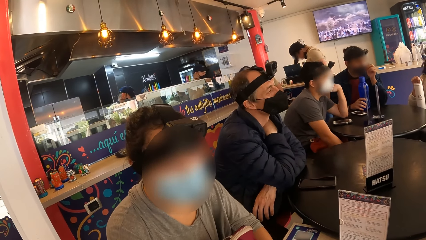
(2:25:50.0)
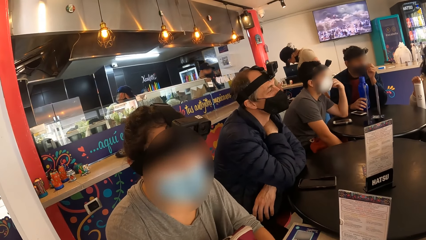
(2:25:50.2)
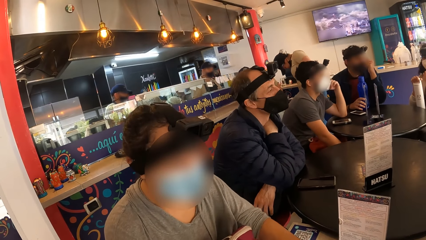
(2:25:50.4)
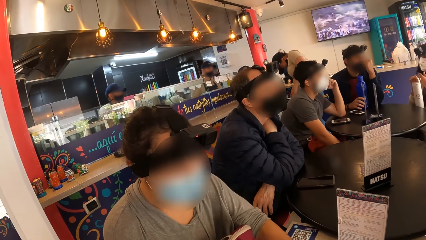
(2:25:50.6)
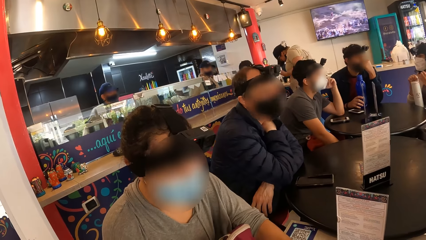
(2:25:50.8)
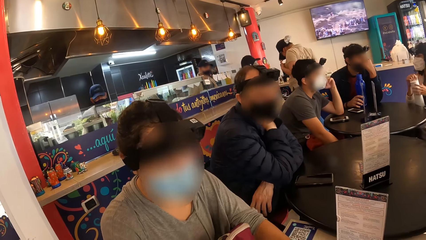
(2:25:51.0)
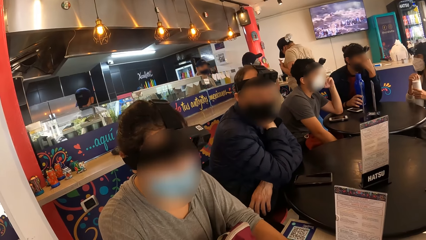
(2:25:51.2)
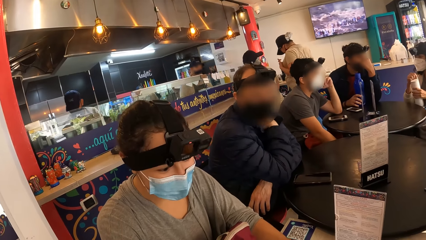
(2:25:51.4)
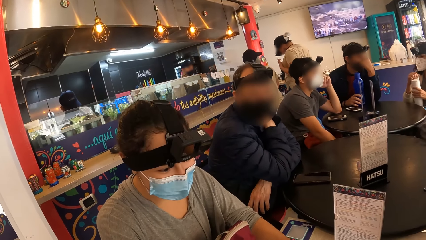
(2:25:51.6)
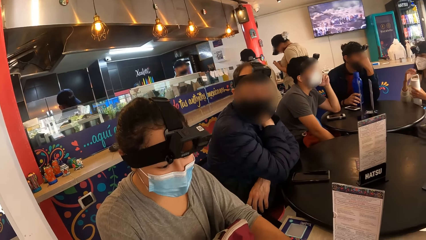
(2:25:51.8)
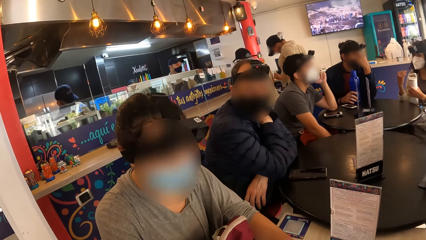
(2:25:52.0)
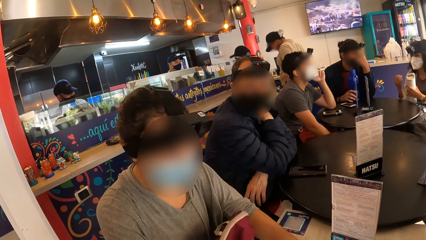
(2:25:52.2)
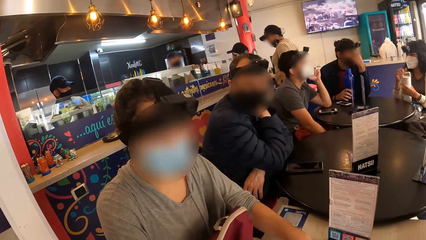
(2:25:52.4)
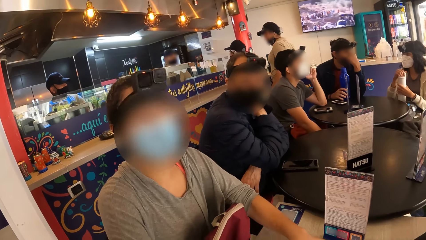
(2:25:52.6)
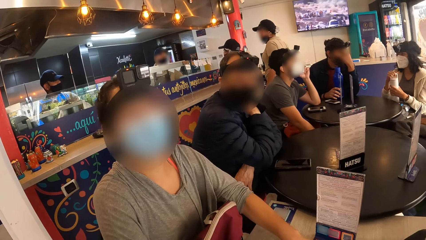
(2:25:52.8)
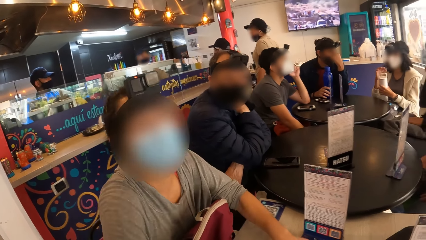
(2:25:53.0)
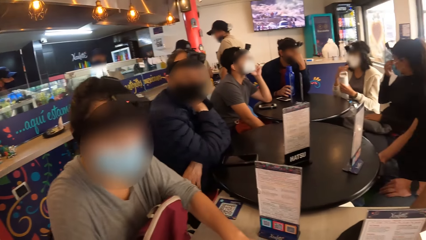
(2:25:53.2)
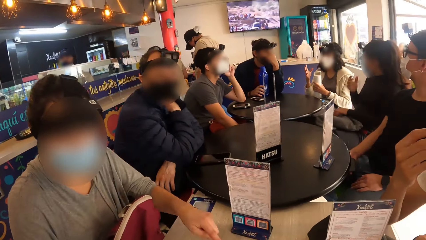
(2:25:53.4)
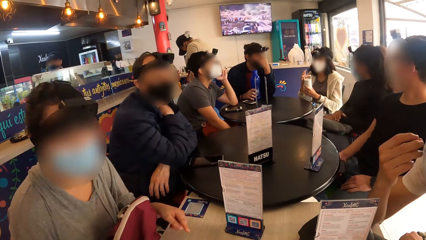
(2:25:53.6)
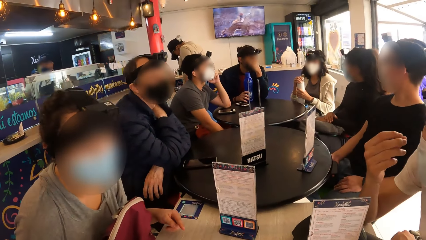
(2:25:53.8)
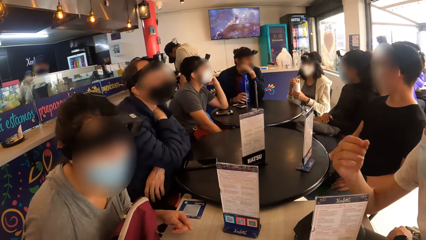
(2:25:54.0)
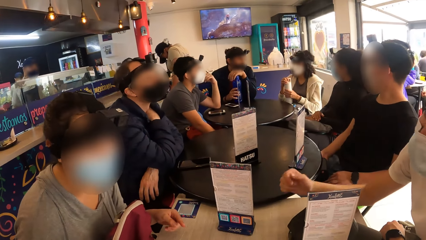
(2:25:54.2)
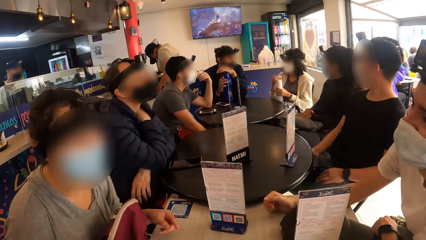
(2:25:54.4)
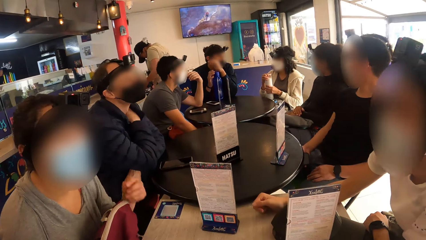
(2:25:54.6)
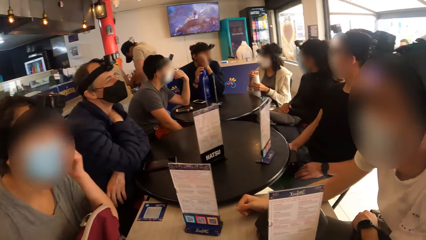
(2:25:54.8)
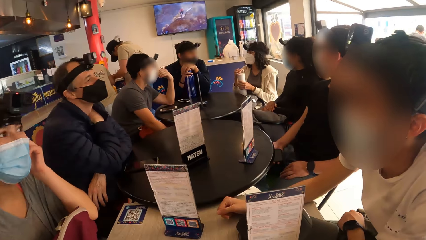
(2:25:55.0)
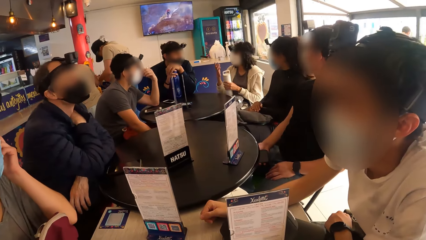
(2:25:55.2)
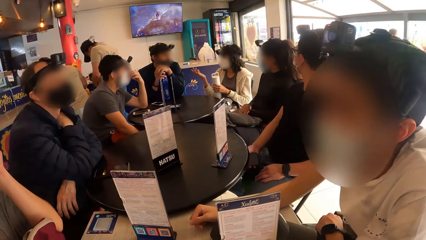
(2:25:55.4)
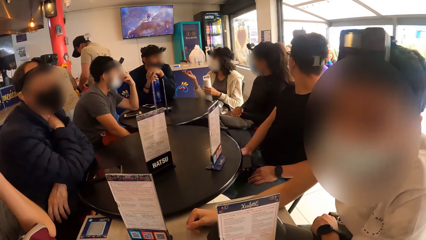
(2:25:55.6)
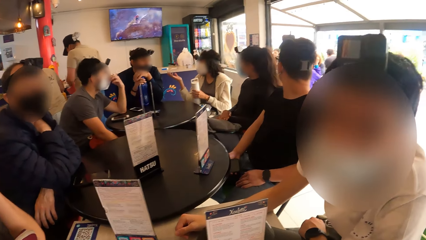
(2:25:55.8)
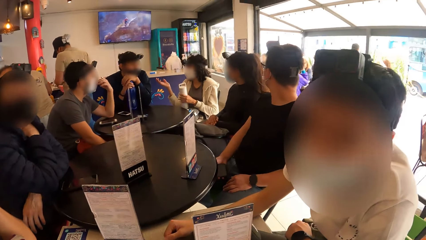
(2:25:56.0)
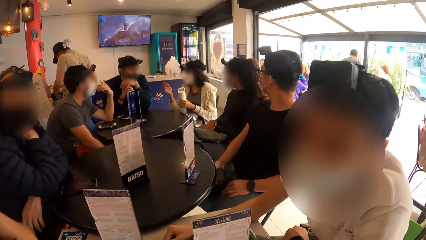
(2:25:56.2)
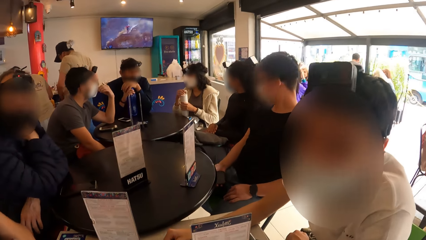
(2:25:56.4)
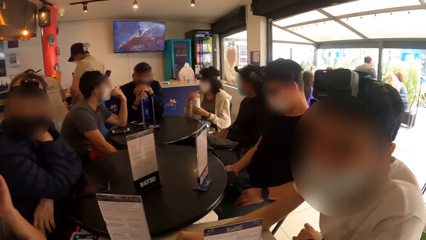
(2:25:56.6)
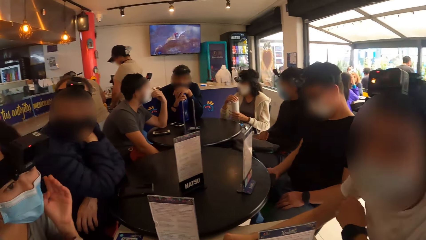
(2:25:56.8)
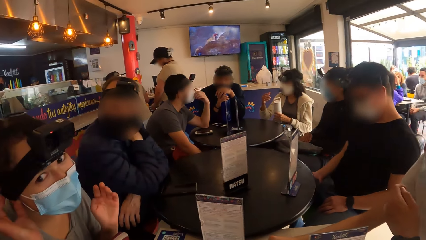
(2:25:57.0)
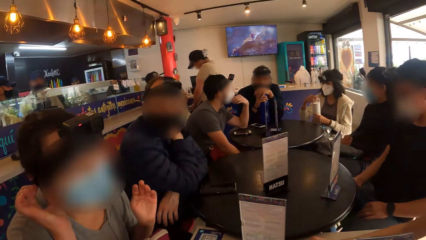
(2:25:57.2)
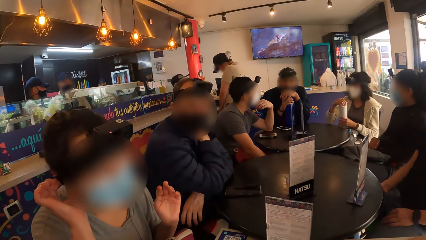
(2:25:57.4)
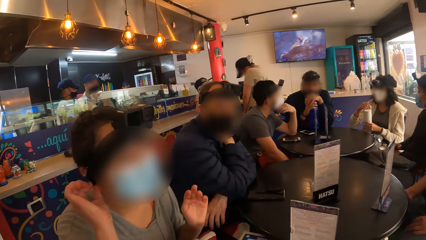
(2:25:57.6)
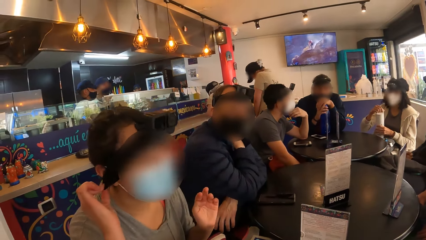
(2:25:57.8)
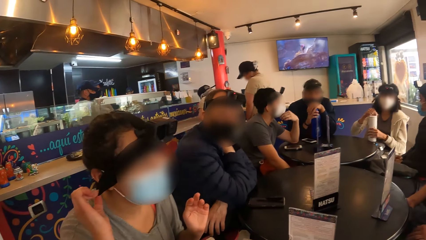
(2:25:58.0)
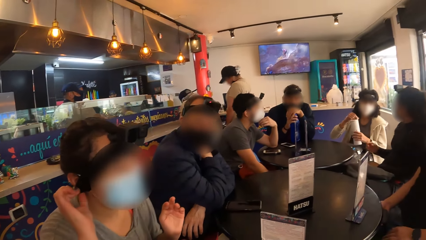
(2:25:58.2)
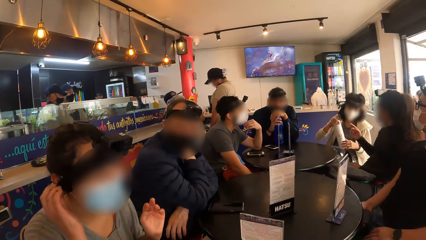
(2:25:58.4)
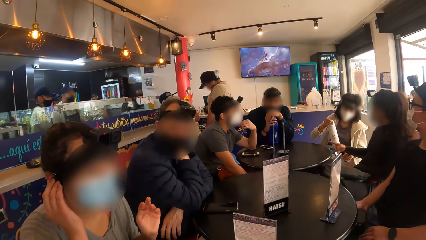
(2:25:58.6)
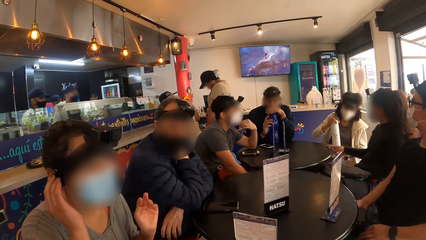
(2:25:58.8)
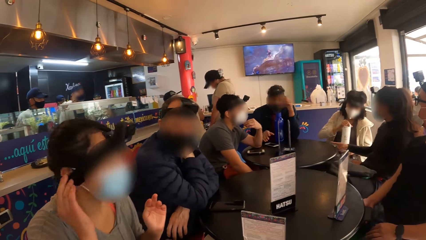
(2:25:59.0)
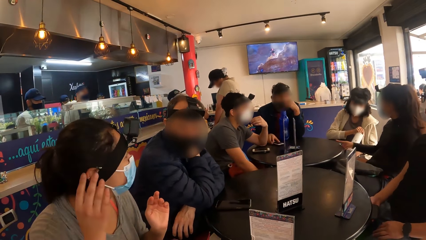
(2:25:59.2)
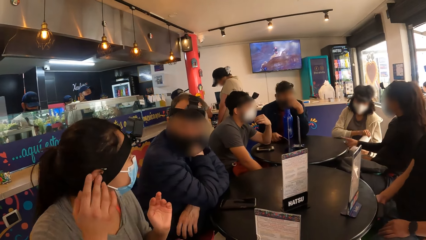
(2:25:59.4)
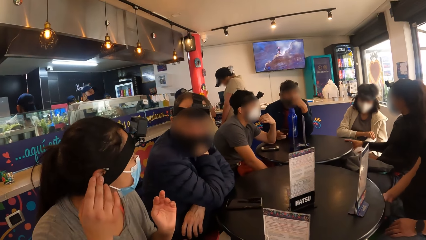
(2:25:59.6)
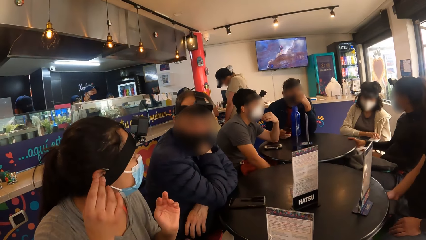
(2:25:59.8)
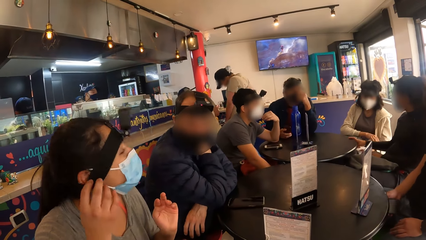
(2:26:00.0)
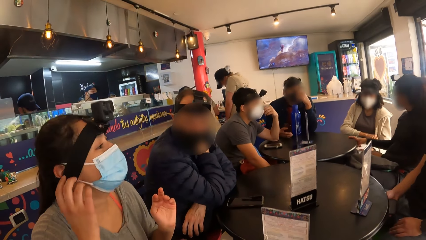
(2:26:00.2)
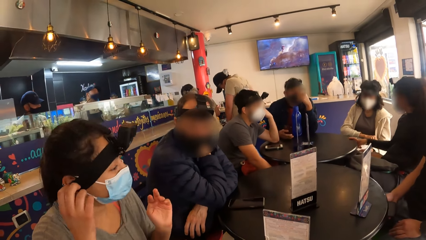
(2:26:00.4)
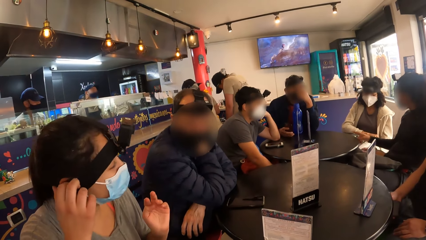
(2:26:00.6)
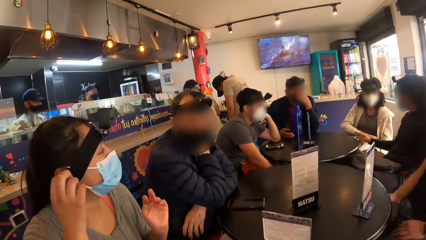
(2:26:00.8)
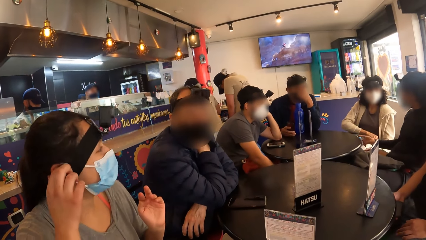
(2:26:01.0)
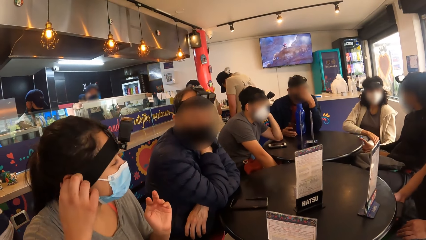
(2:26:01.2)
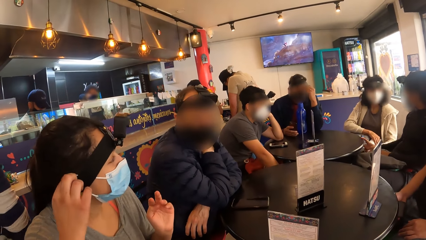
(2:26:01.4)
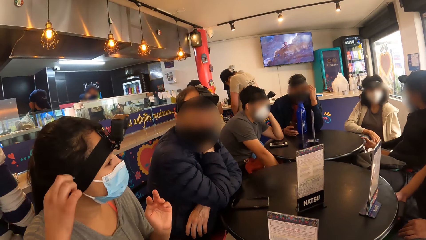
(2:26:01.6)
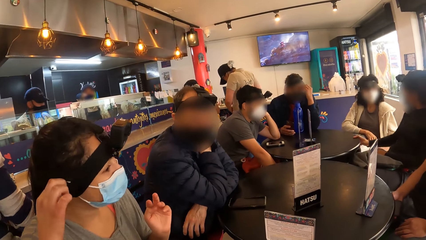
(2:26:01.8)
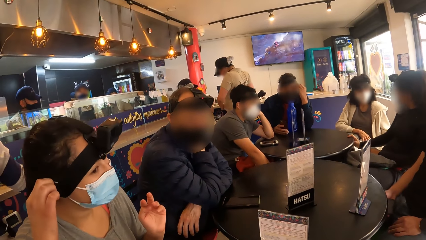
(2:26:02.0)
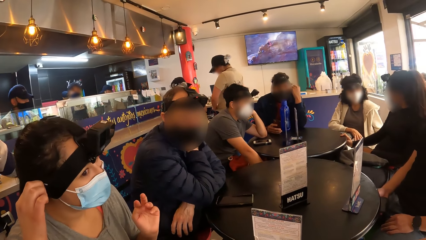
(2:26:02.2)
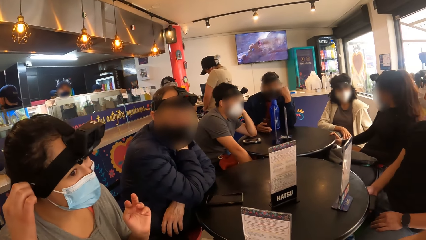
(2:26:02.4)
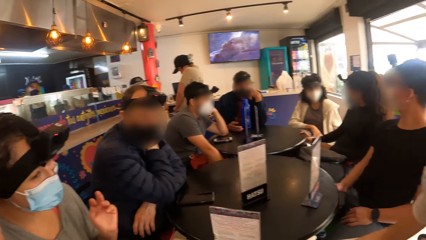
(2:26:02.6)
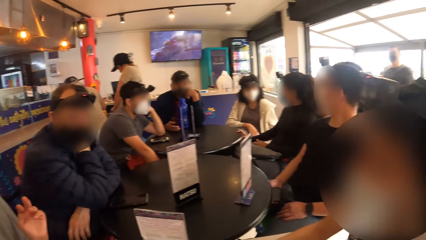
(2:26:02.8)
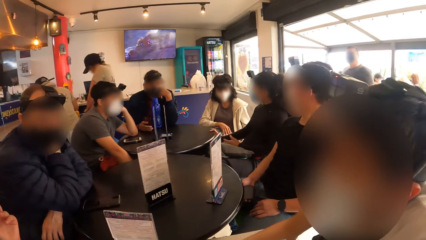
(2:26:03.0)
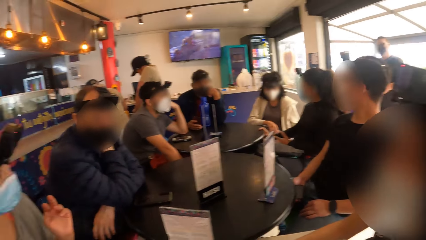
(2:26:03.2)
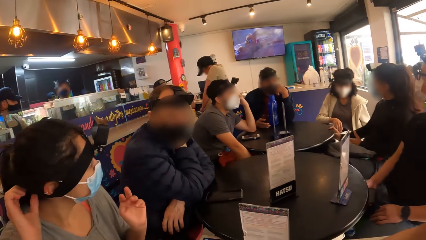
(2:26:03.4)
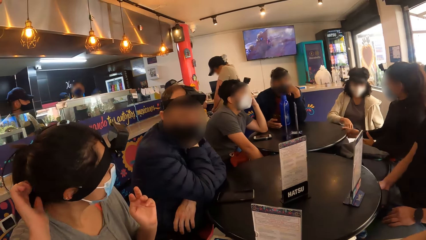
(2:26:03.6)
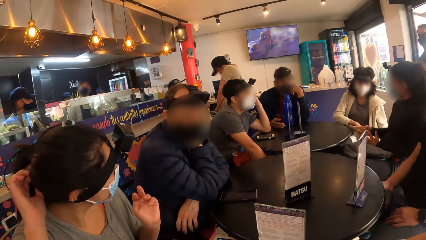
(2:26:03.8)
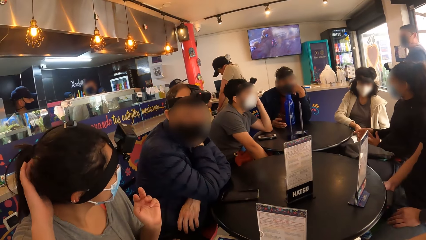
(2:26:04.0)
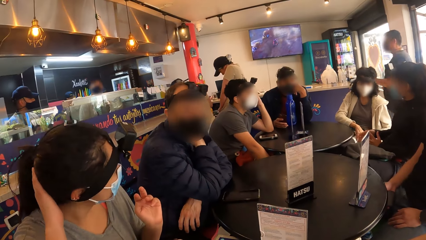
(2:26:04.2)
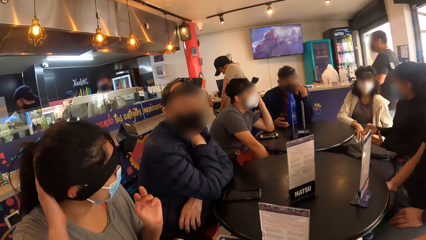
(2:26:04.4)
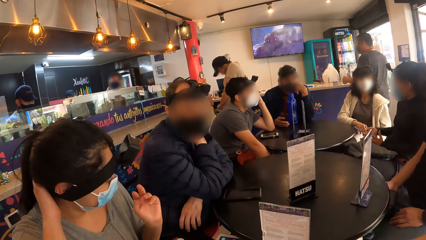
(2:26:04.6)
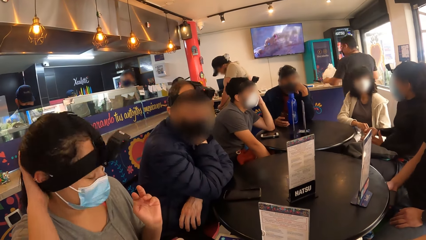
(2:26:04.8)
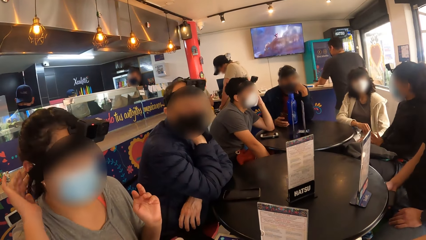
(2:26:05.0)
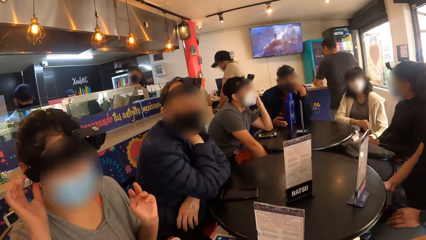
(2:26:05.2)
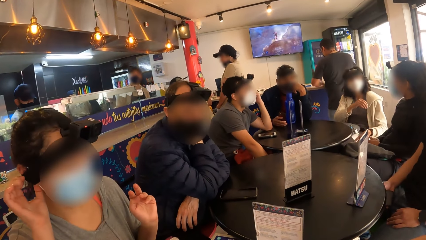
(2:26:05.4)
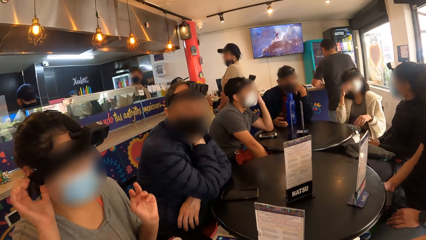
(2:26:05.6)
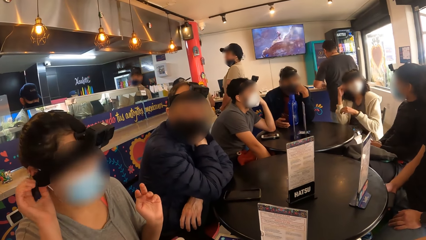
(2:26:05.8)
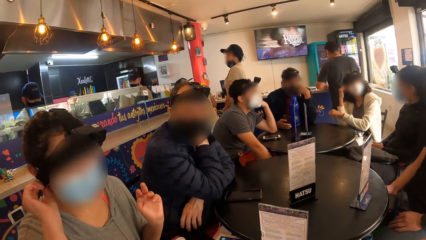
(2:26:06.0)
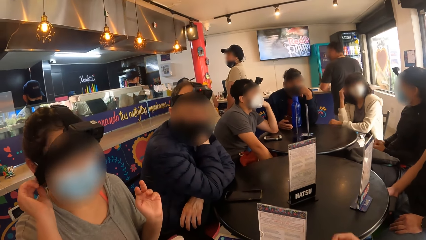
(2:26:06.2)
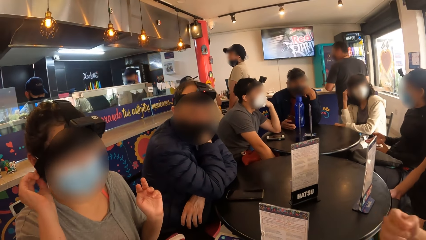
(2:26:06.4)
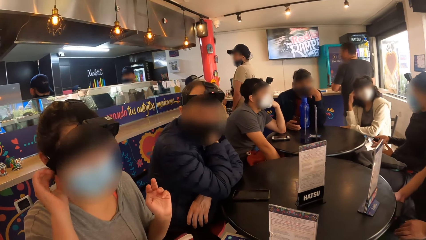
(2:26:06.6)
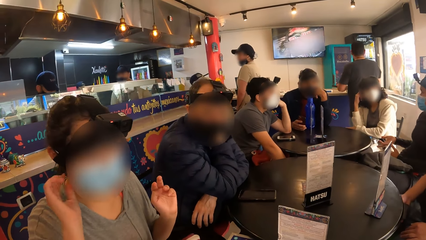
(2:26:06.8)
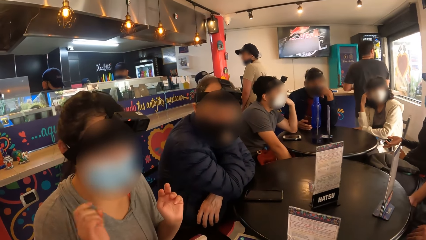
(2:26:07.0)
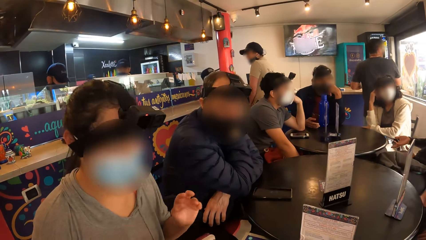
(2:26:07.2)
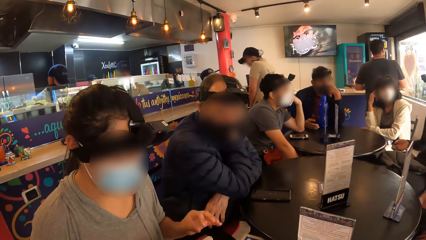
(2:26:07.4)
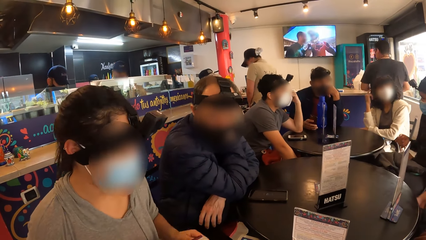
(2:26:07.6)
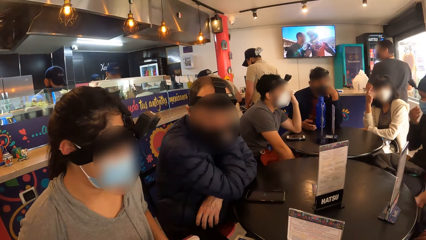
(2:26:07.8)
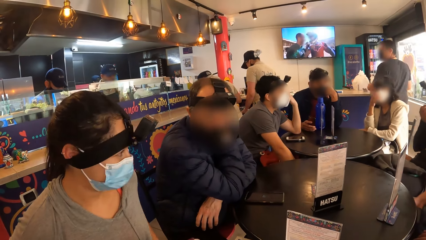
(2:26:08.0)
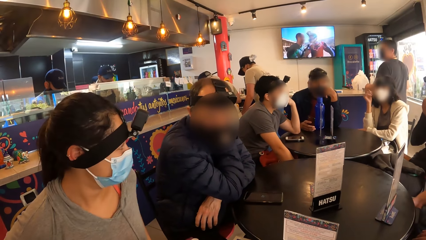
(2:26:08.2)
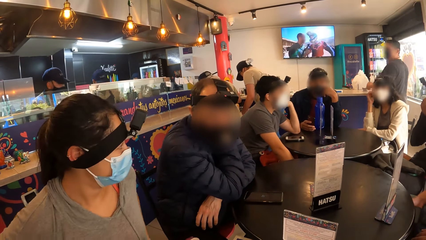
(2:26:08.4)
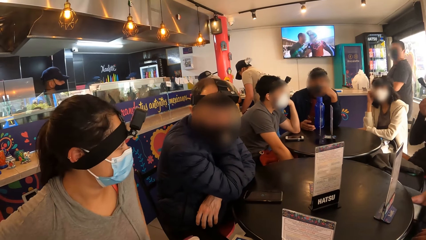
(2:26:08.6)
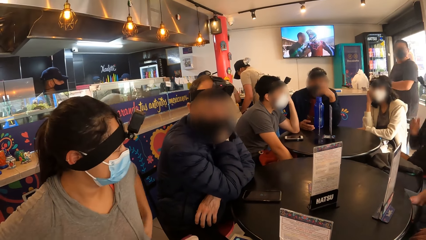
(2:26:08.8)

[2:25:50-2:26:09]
The camera wearer converses with the woman. The man converses with the camera wearer. Another man converses with the woman. The woman touches a strap.
